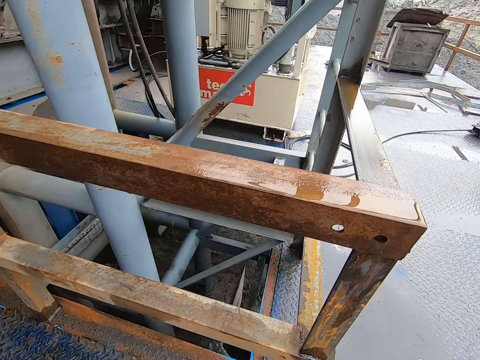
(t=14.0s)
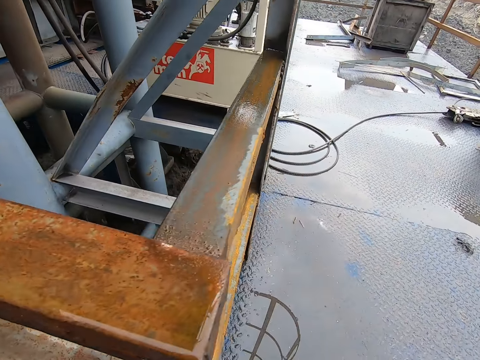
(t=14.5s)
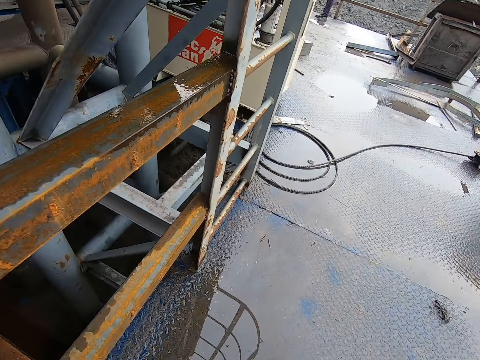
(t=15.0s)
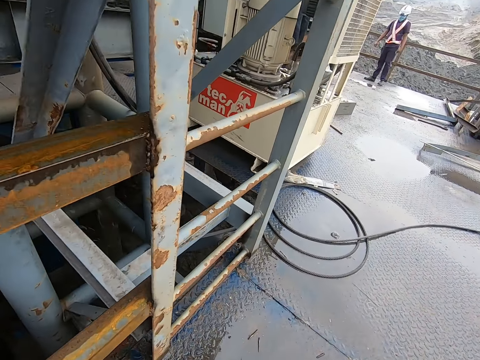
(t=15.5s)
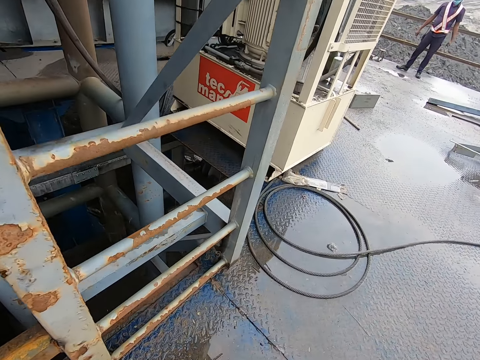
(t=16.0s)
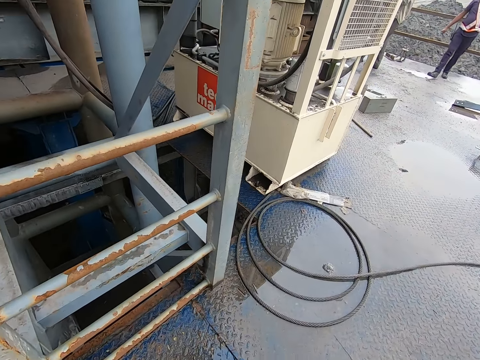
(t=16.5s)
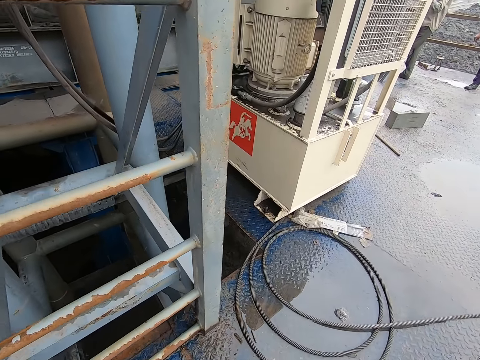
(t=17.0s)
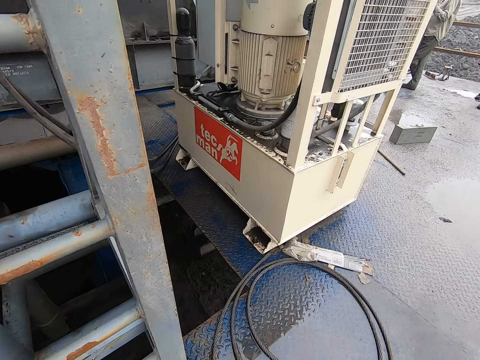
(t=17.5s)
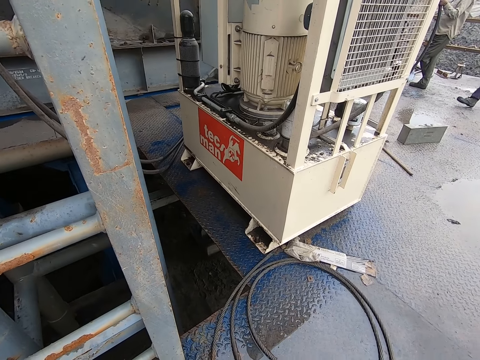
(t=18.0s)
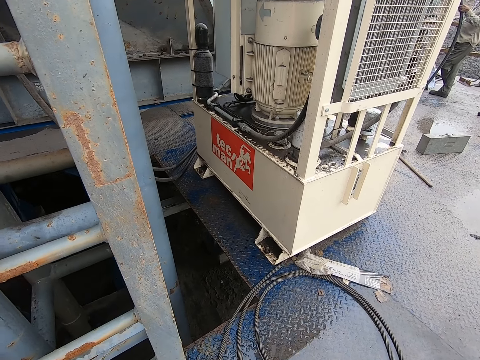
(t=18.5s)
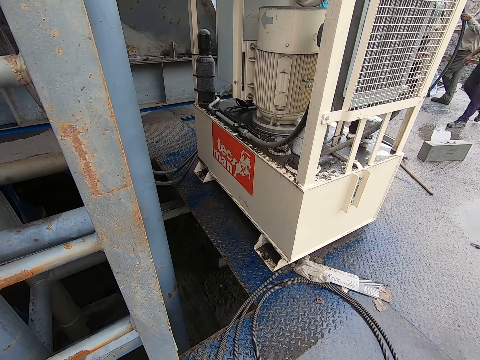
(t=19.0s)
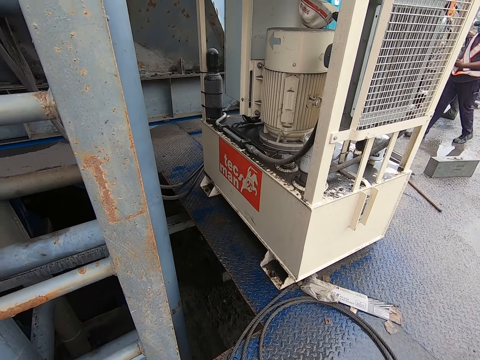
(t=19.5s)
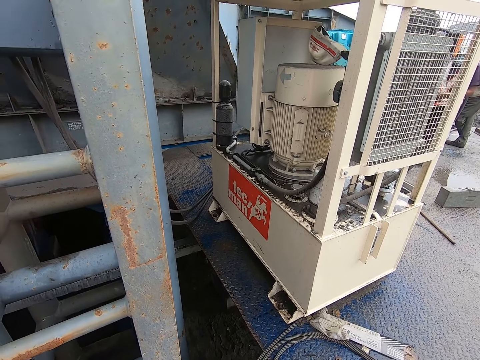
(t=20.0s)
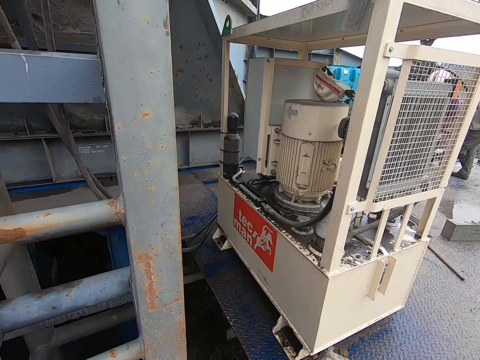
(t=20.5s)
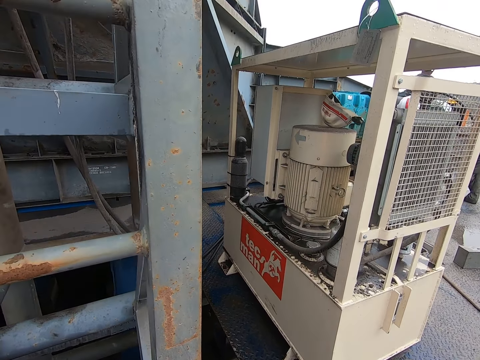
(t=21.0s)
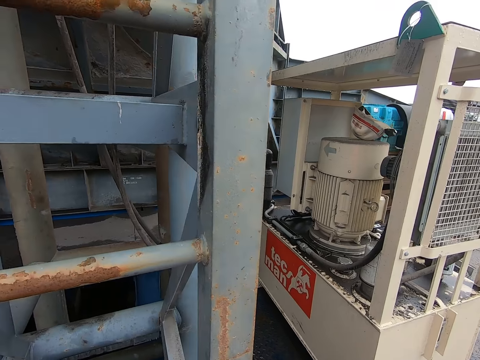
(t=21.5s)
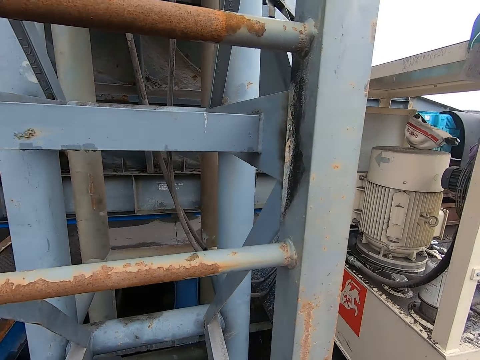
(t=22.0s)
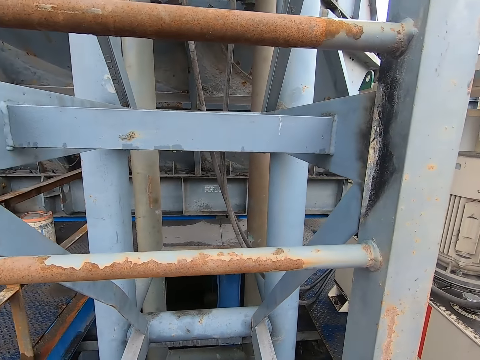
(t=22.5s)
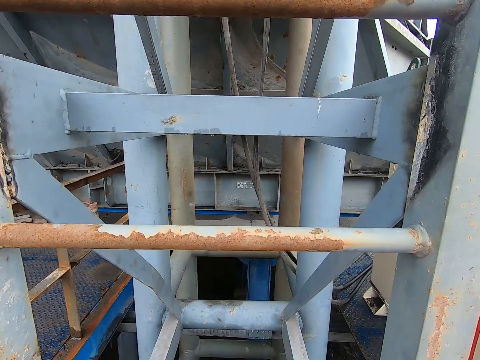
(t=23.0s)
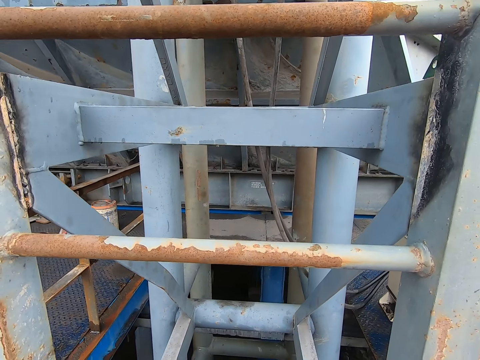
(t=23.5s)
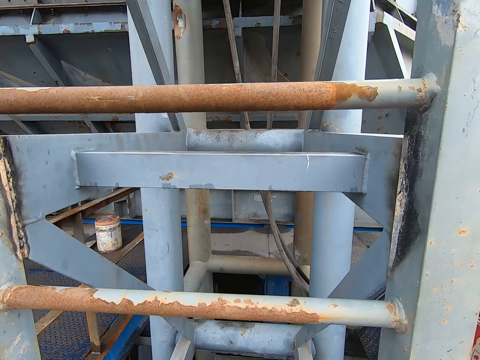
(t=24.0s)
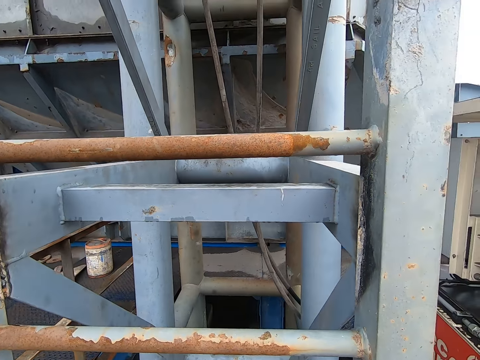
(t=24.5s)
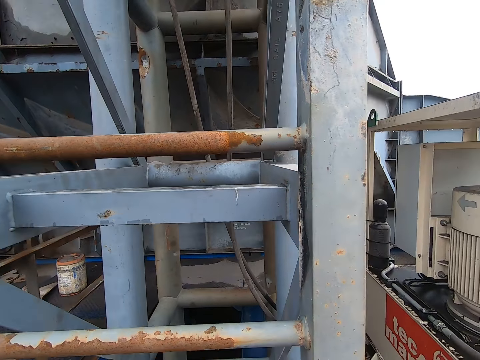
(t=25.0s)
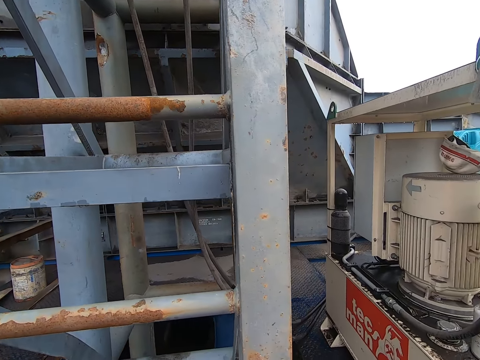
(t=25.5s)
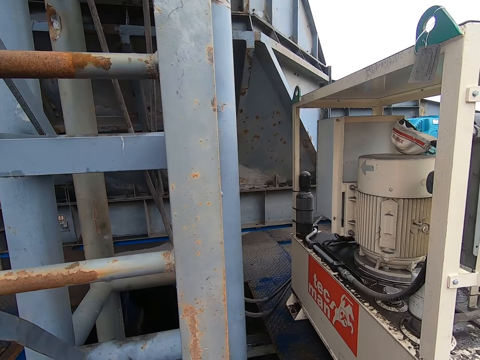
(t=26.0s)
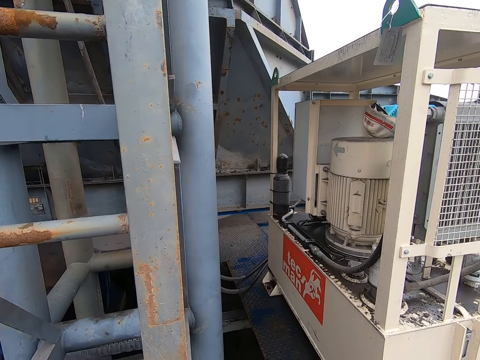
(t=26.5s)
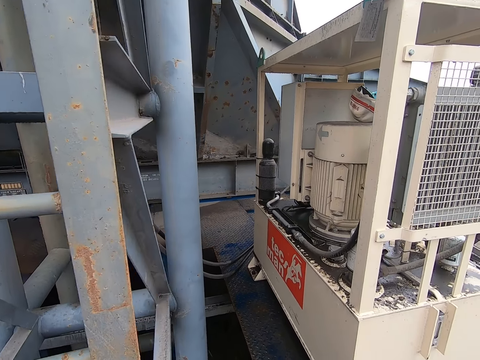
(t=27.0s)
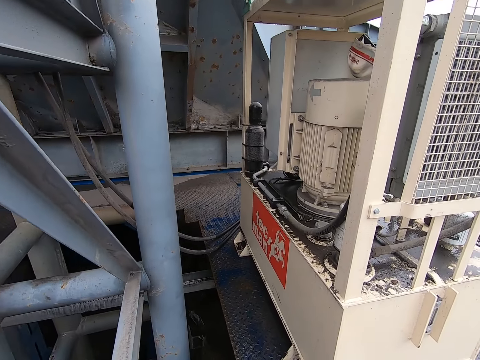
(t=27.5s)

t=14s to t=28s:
The camera wearer converses. They walk around the metal and look around the metal. They look at the machine. They look at the steel.

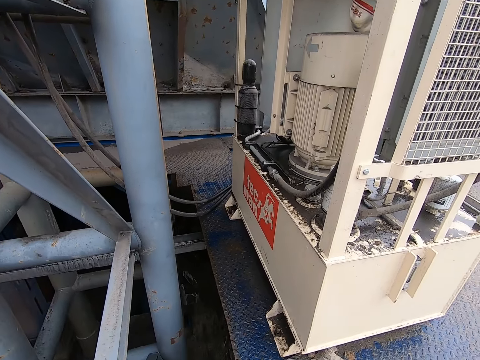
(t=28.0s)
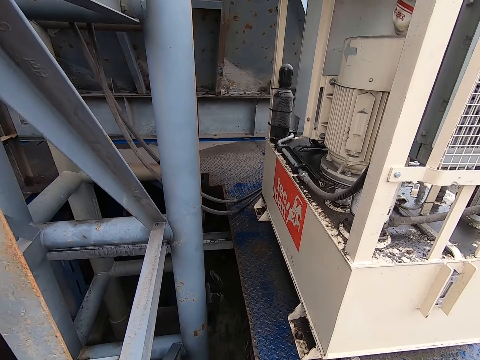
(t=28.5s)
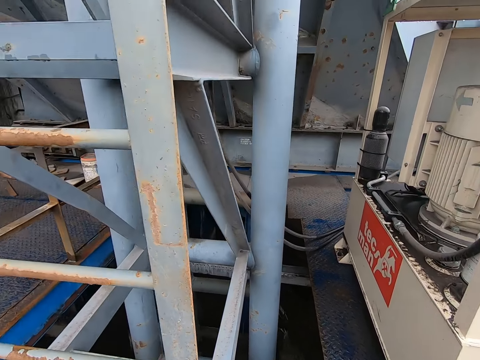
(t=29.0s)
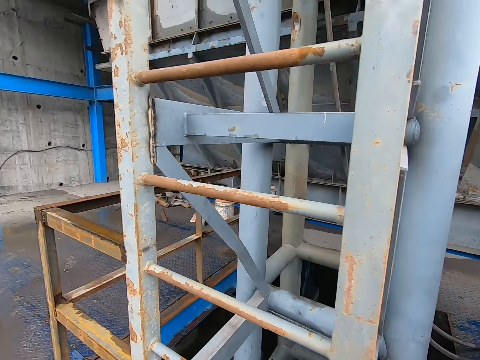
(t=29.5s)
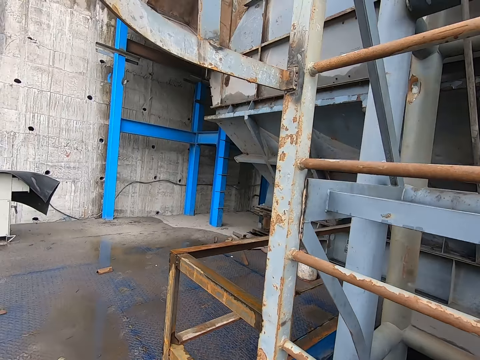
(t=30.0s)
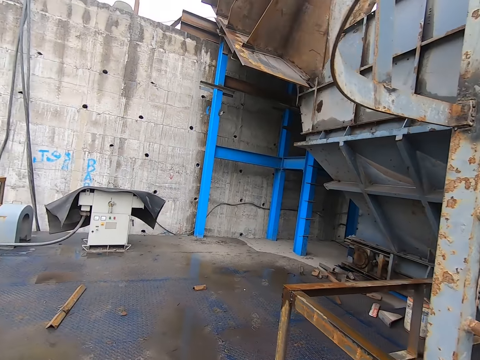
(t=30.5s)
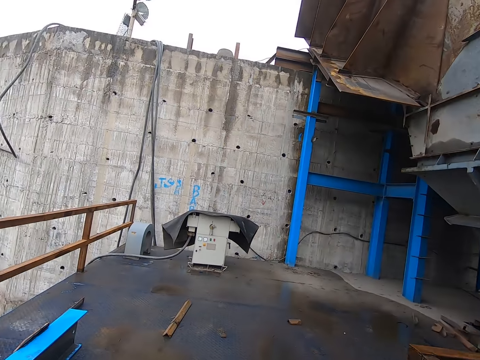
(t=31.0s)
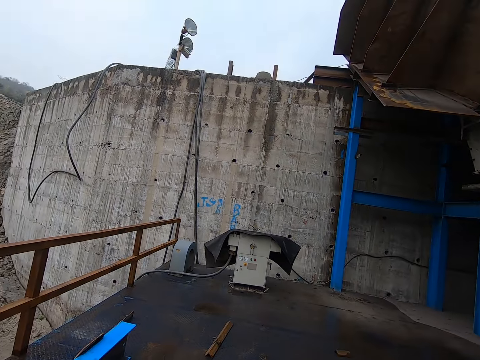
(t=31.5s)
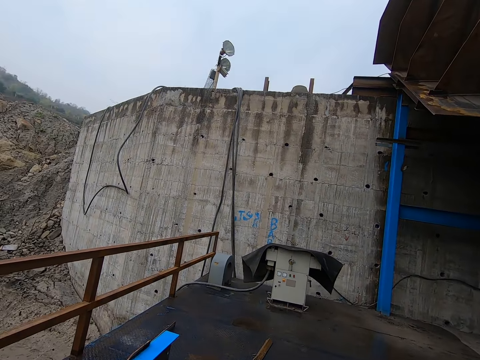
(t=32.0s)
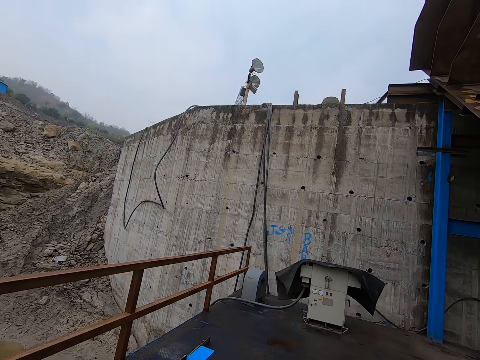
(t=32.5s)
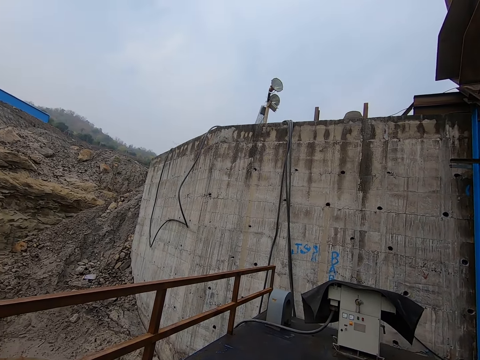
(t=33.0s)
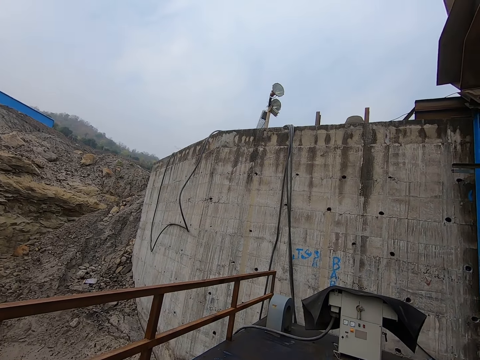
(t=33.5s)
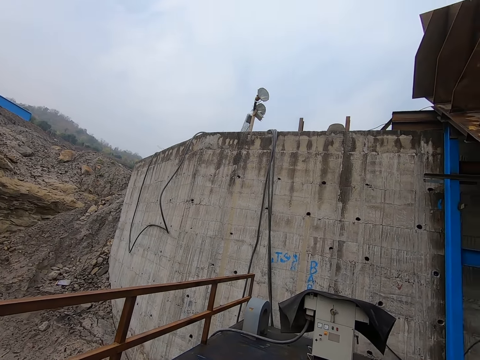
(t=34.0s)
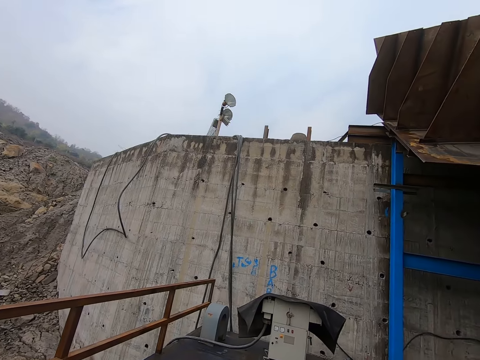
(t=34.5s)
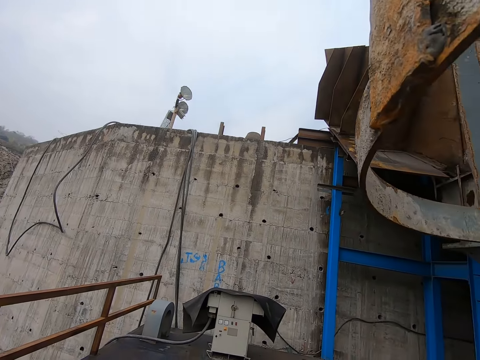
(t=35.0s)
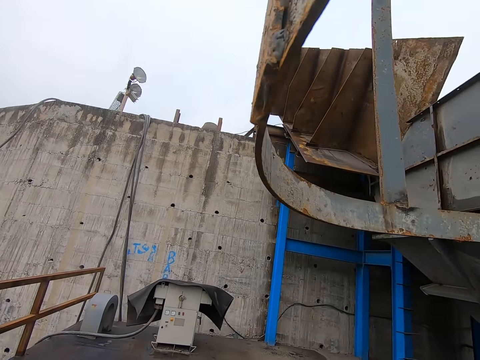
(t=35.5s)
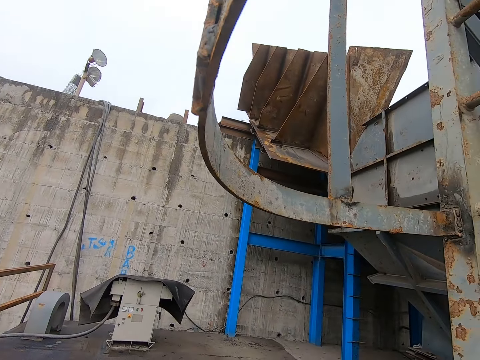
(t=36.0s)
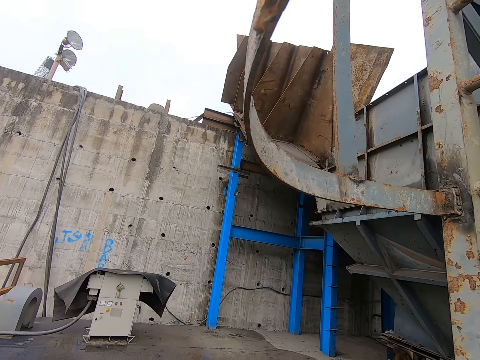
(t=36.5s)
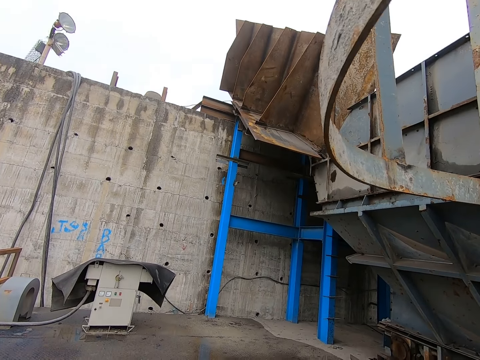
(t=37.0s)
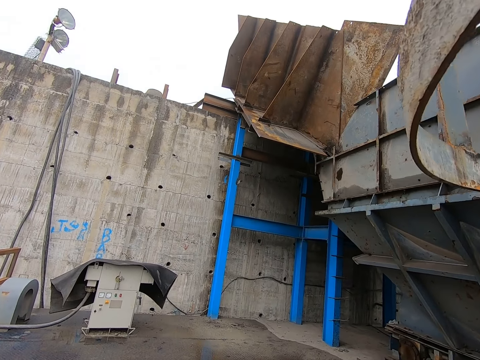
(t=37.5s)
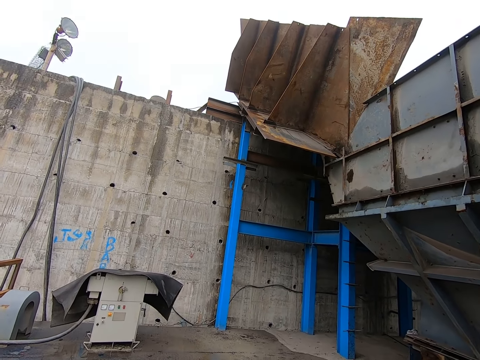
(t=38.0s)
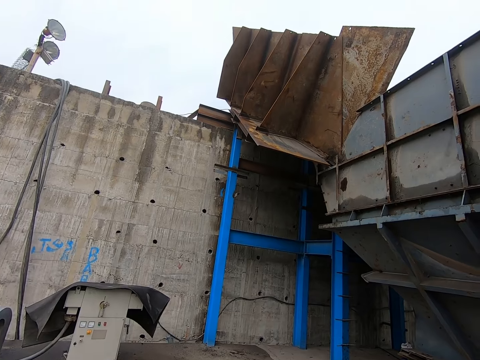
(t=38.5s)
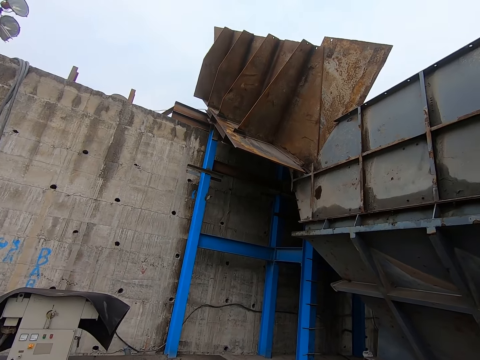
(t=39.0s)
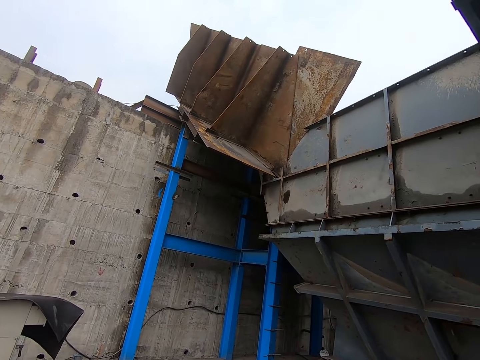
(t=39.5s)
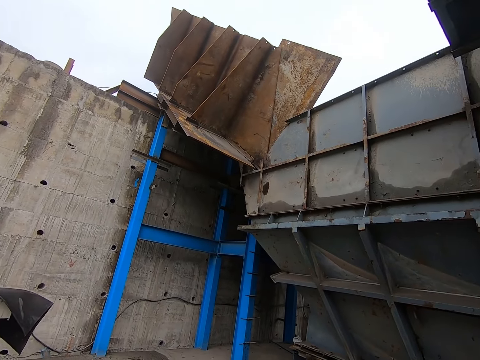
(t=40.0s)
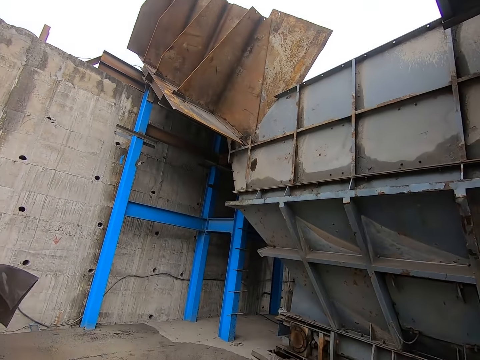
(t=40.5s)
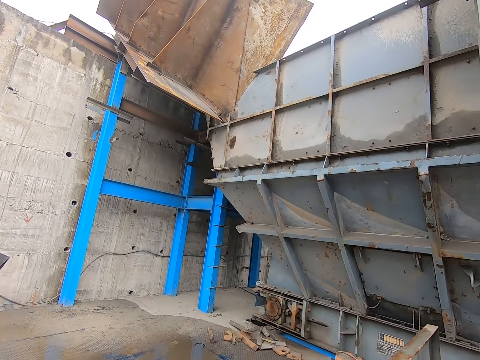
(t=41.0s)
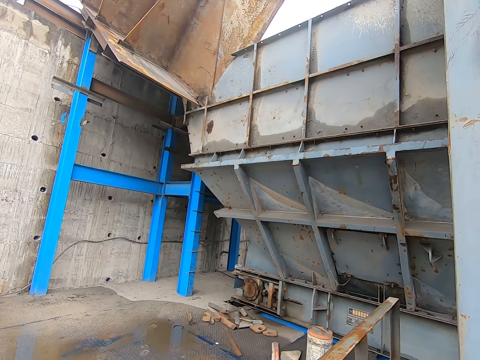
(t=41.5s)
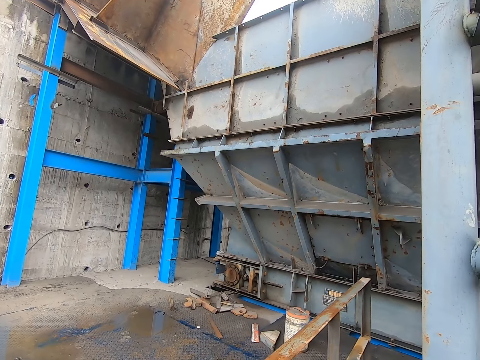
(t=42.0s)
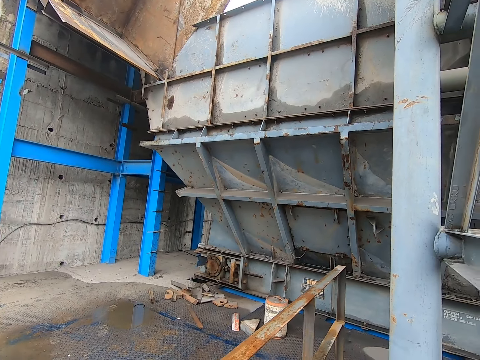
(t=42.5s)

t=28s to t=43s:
The camera wearer looks around the building.
